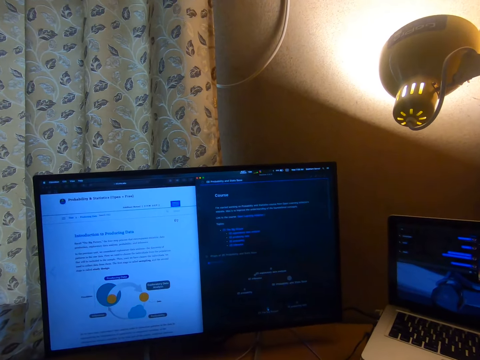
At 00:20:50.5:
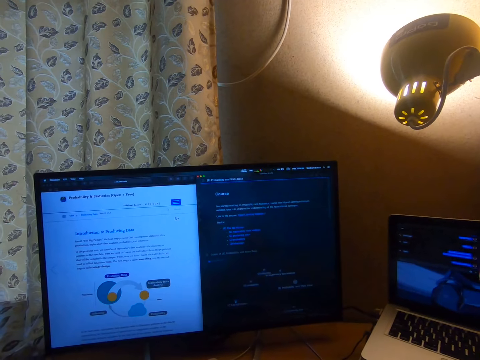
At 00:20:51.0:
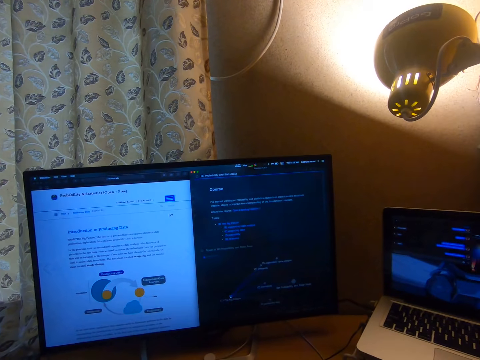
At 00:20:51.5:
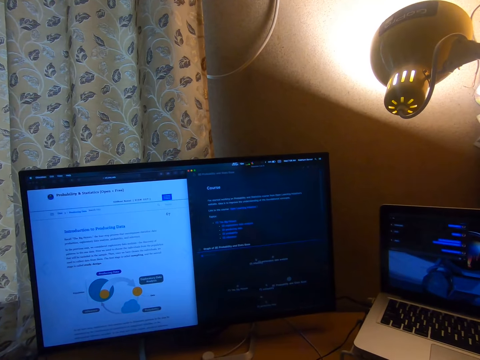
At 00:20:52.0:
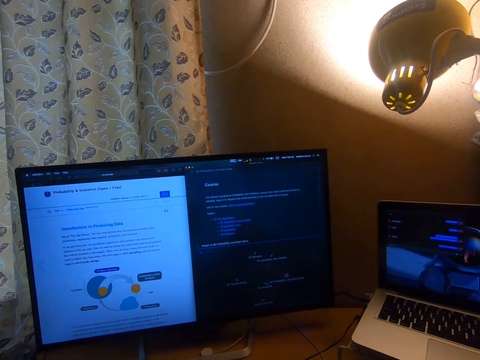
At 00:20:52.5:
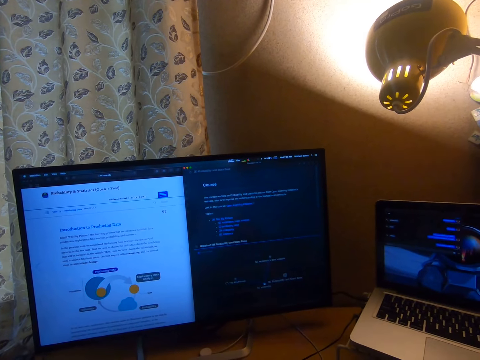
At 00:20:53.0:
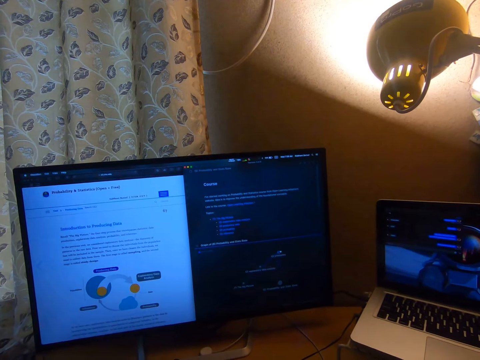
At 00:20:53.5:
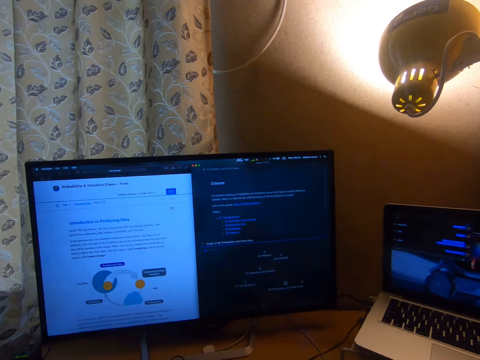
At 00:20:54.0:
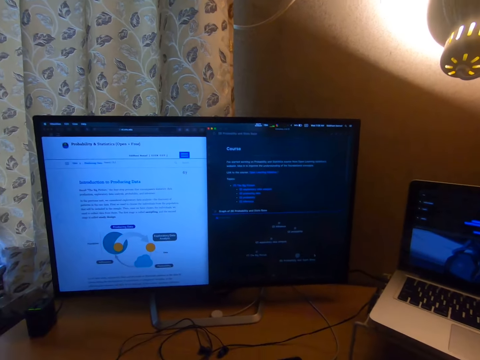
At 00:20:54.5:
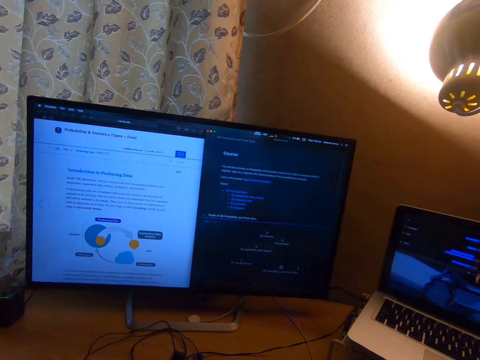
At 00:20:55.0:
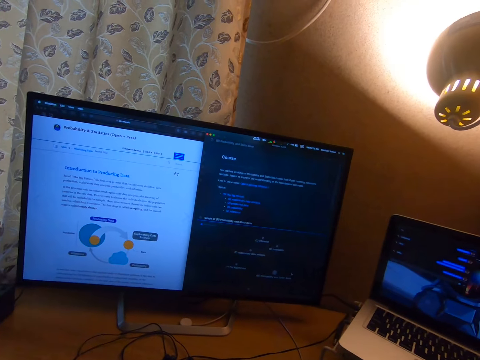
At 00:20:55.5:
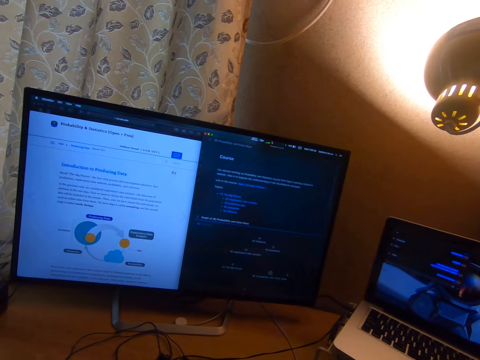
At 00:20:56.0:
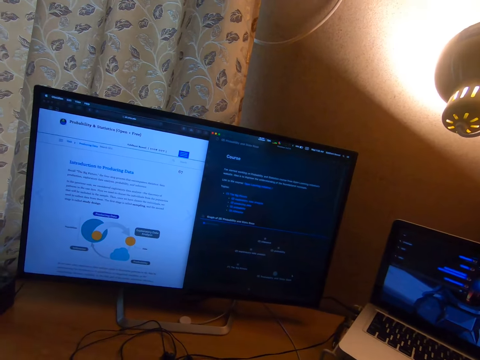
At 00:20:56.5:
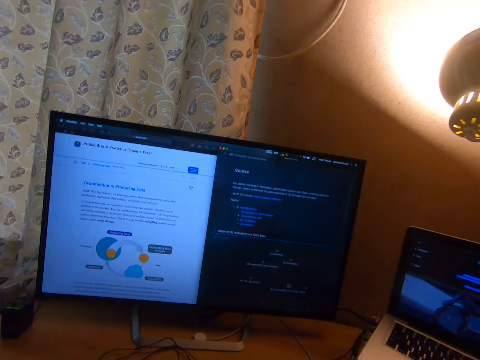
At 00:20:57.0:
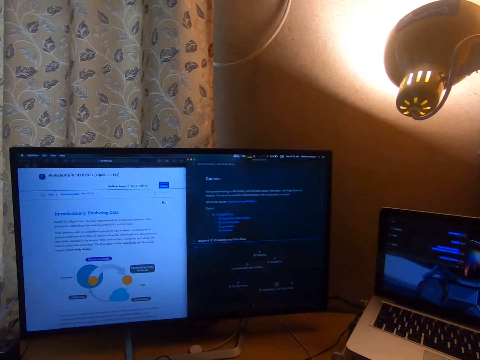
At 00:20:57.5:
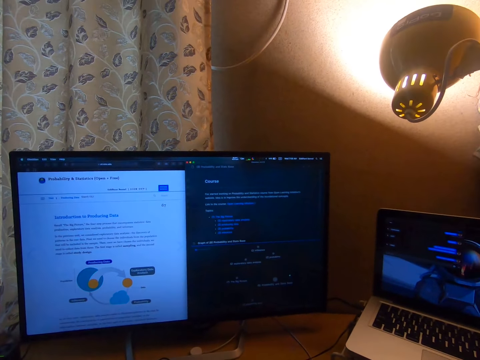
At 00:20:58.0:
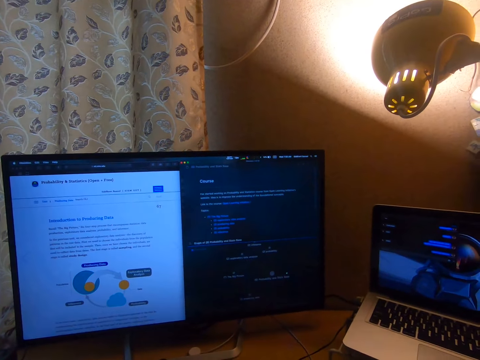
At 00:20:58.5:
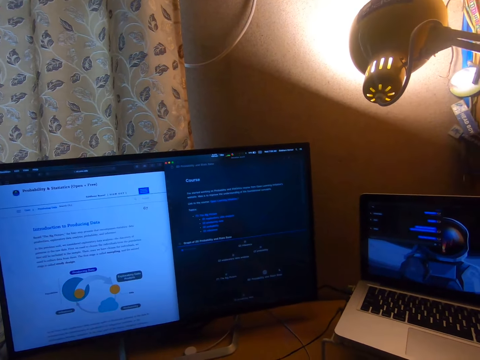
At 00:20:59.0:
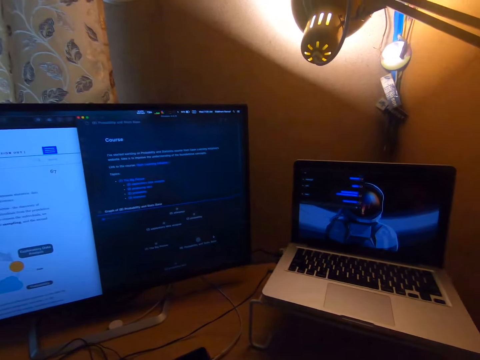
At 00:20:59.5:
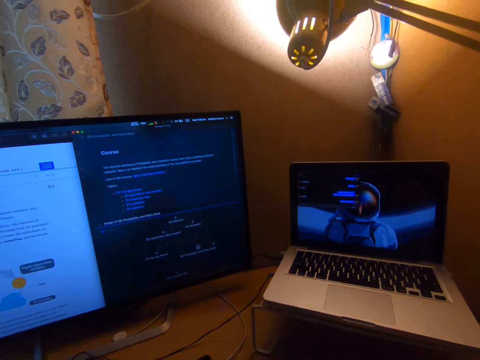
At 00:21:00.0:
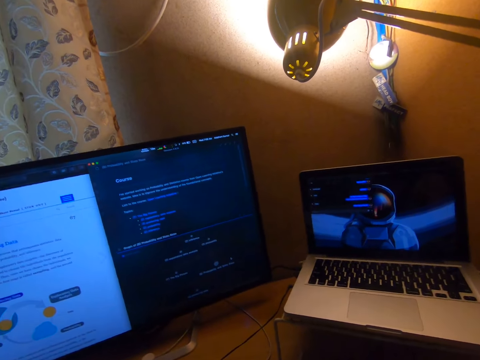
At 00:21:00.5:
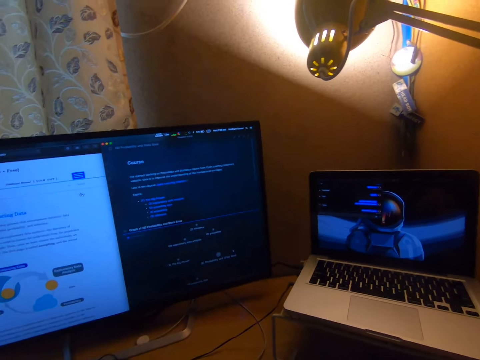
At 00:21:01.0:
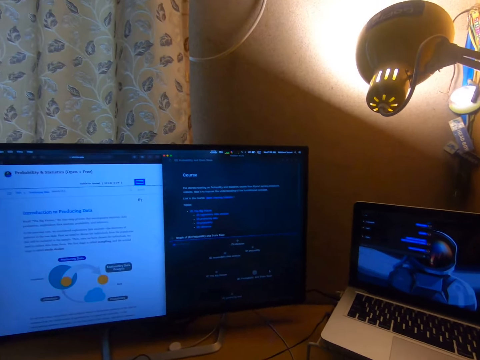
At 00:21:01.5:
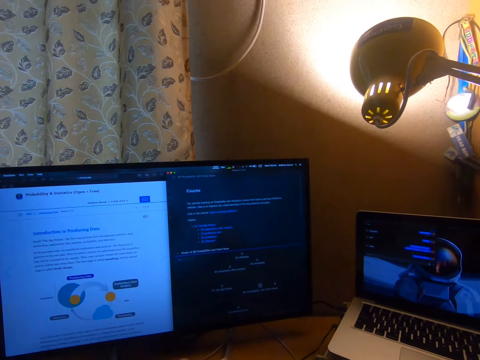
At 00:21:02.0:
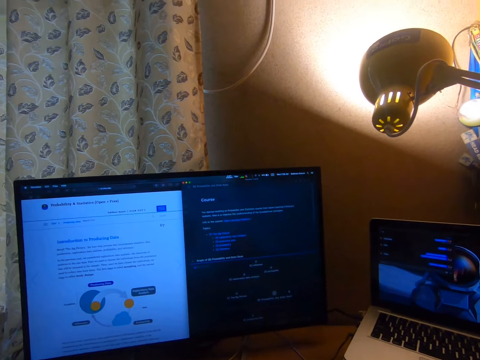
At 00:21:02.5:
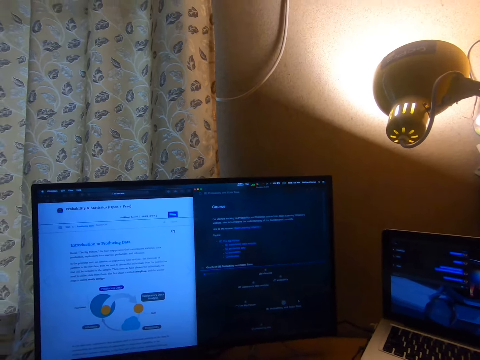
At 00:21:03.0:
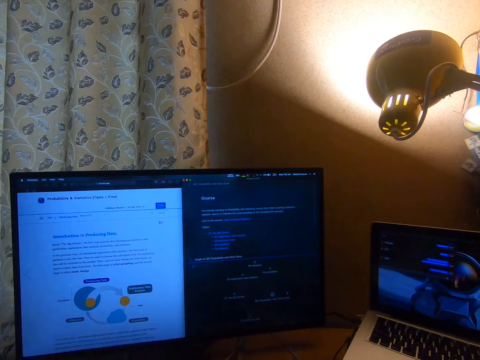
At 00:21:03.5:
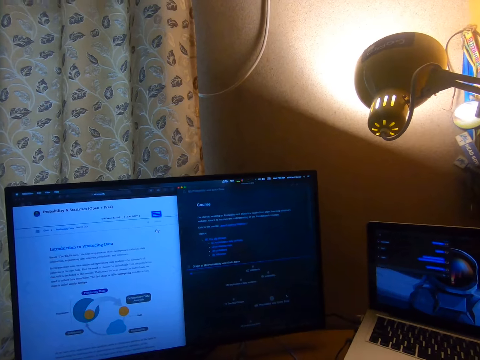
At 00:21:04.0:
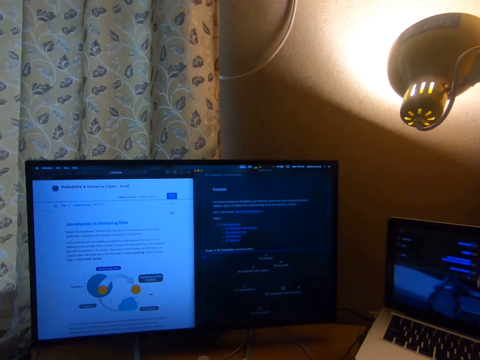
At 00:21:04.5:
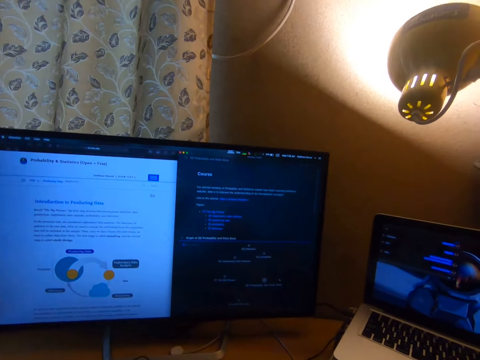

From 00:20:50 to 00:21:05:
The camera wearer drags the writing. They move the cursor. They drag the writing. They display the writing on the desktop.

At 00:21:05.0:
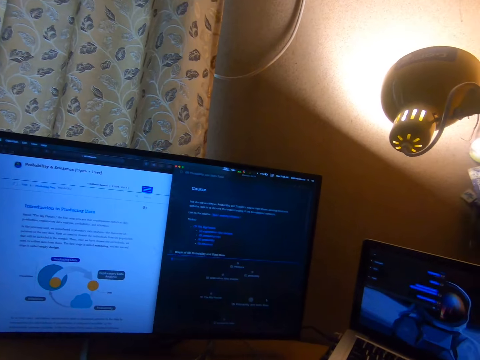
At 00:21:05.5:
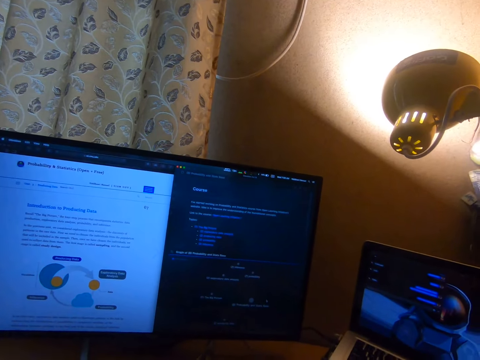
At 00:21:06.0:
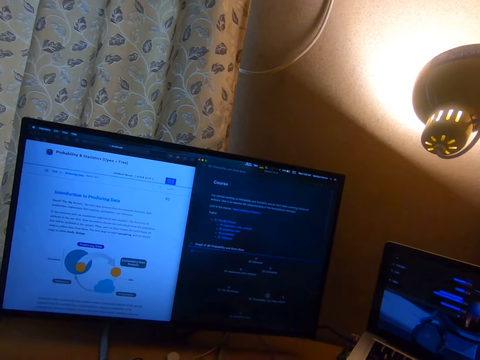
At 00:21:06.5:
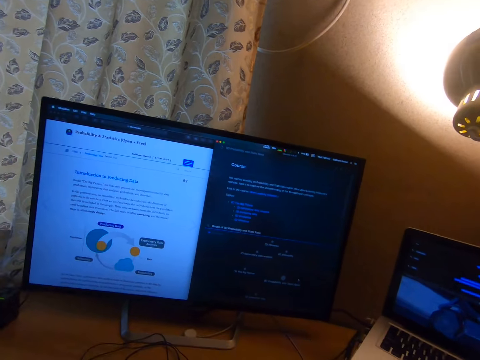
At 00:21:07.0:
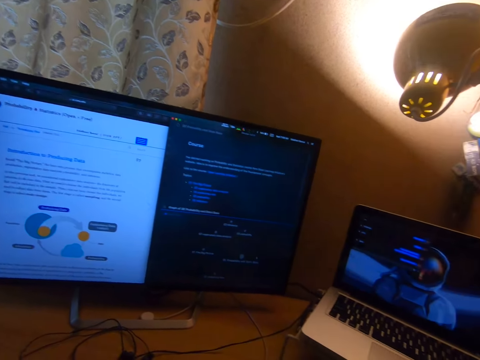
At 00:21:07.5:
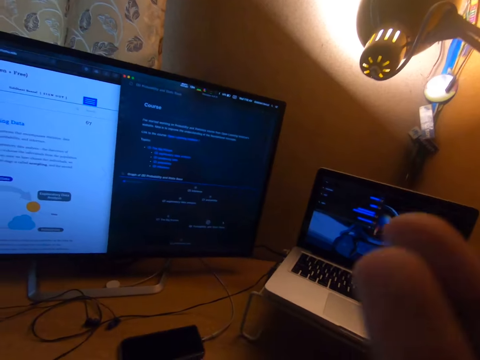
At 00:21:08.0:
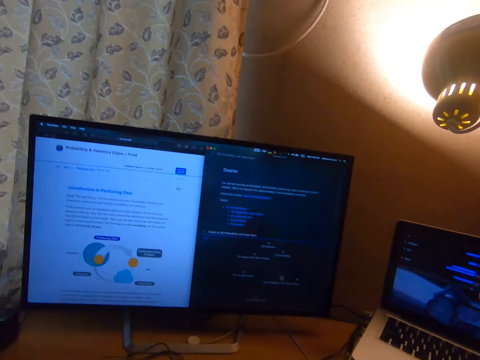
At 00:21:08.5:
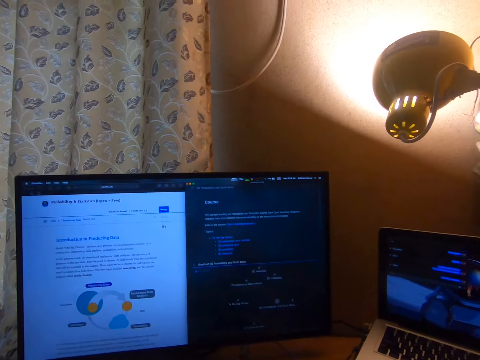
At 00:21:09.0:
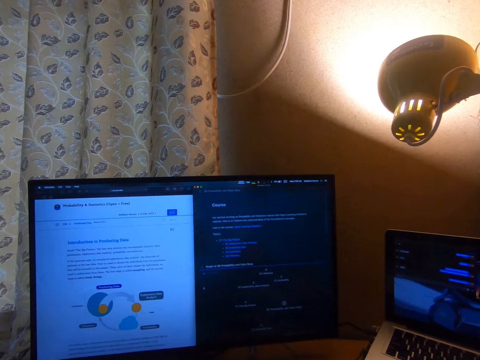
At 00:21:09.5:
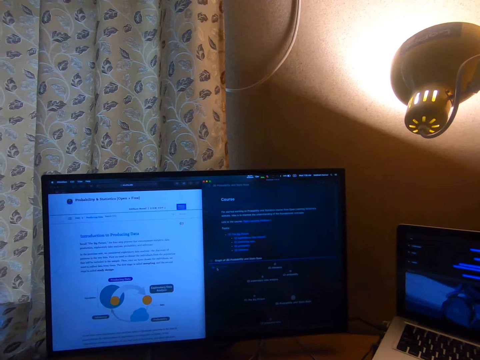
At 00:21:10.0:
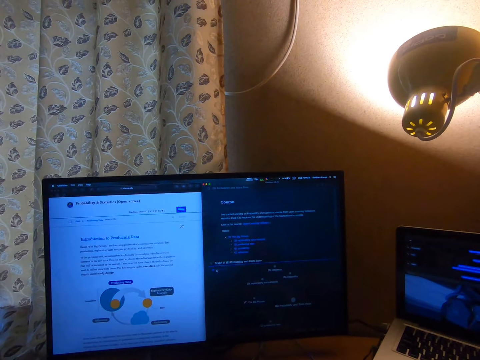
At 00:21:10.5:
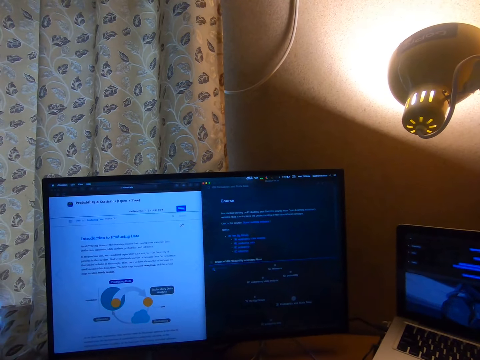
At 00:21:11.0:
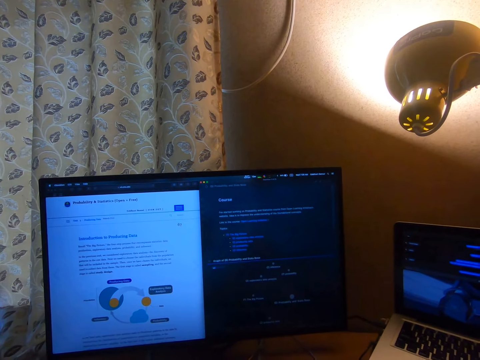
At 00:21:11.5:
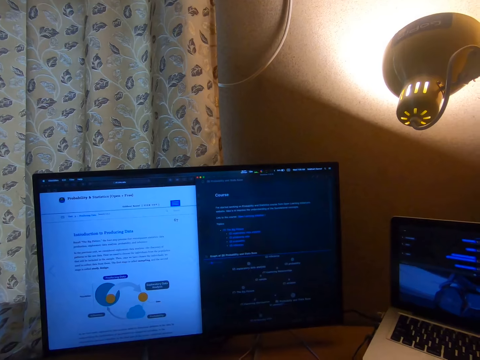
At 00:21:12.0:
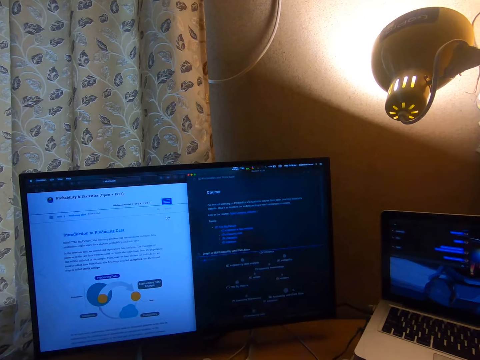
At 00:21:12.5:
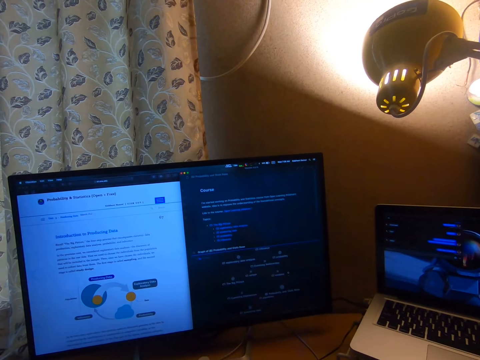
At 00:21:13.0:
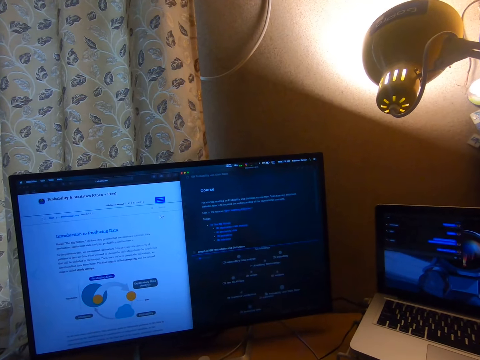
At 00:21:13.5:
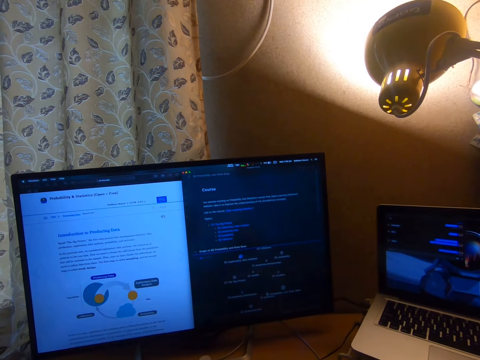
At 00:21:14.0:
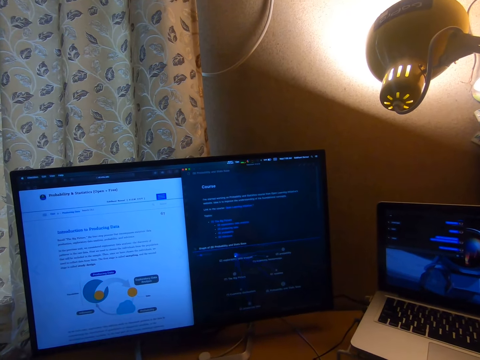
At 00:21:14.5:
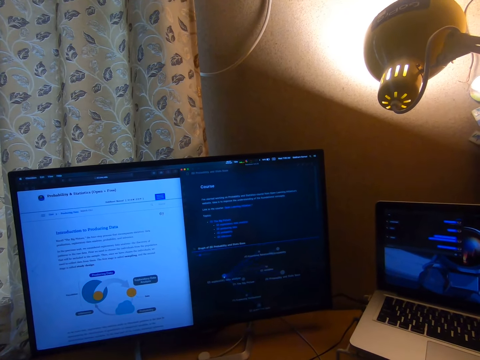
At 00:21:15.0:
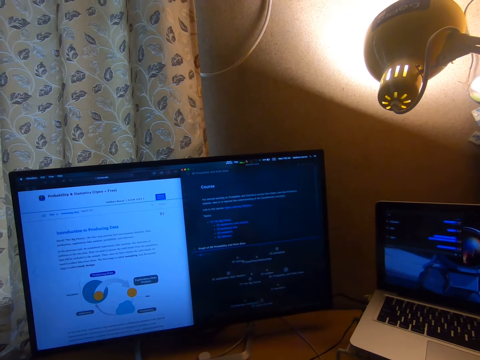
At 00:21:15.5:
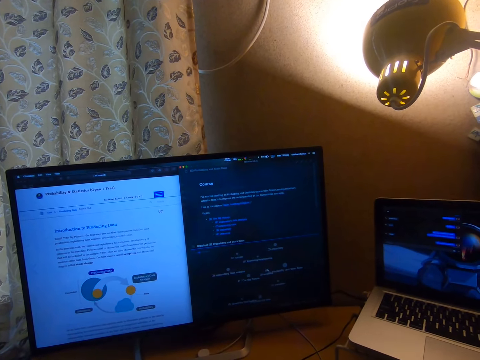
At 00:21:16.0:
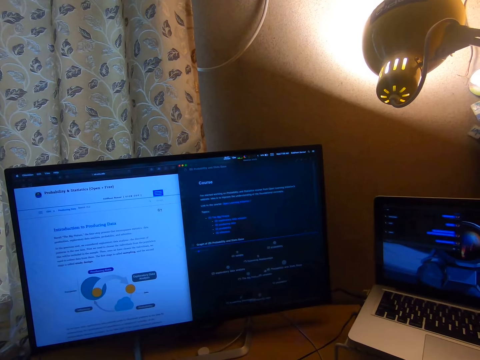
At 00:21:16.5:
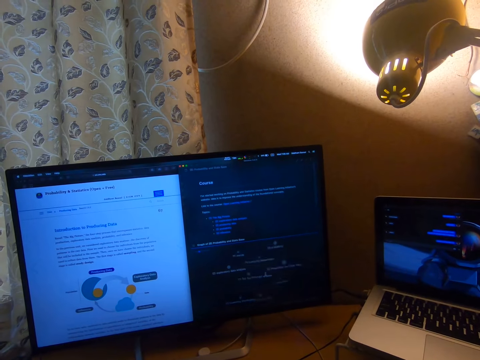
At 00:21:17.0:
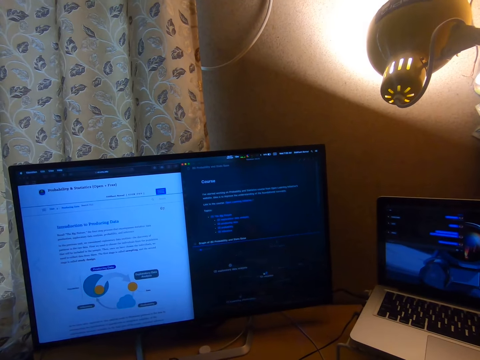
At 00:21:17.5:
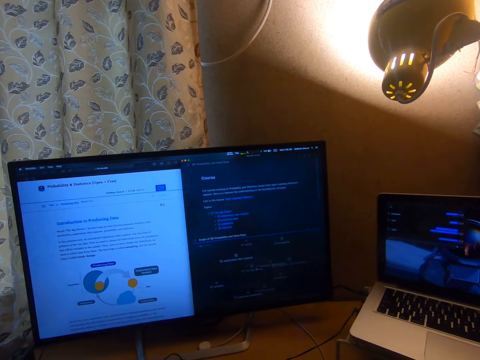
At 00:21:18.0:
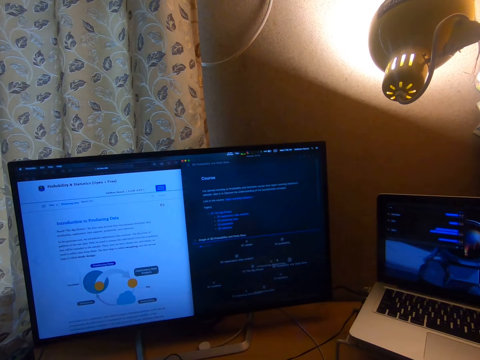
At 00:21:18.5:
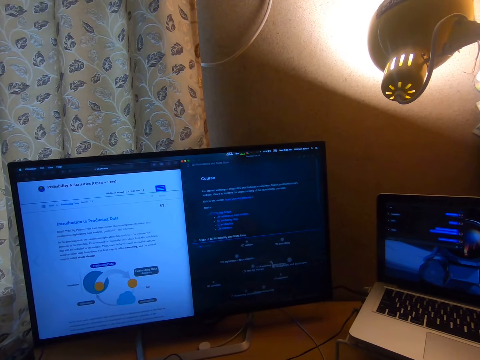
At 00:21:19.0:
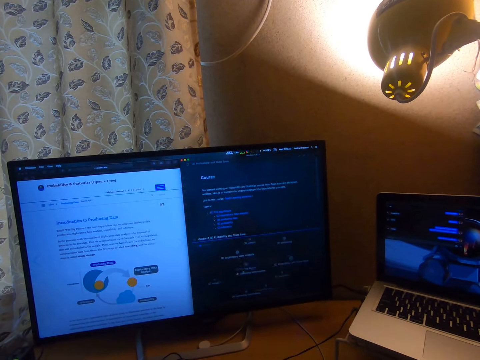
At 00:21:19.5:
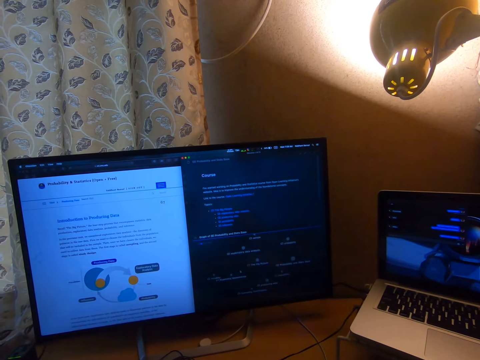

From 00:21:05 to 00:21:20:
The camera wearer raises his right hand. He moves the cursor. He displays the writing on the desktop. He clicks the mouse pad. He types on the computer keyboard. He moves his hand. He moves the cursor.
